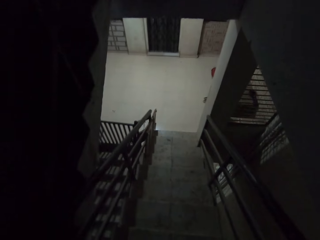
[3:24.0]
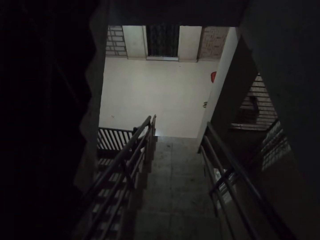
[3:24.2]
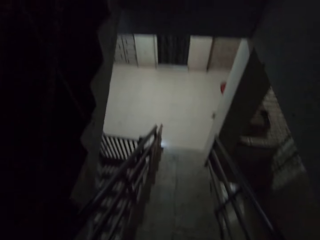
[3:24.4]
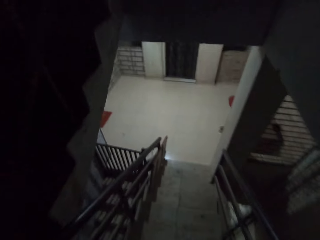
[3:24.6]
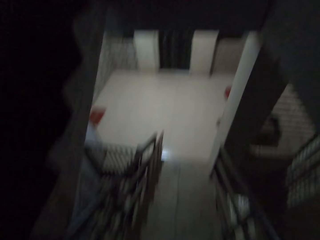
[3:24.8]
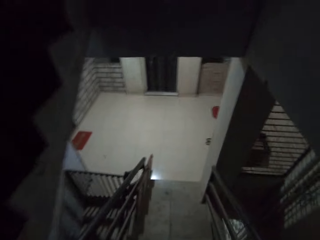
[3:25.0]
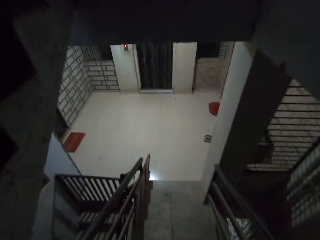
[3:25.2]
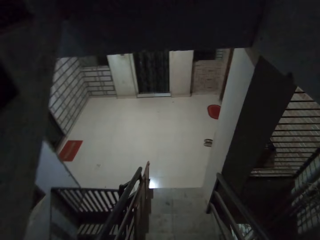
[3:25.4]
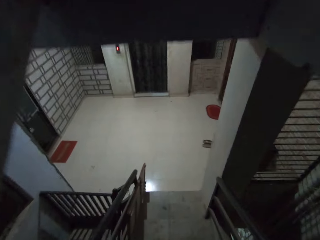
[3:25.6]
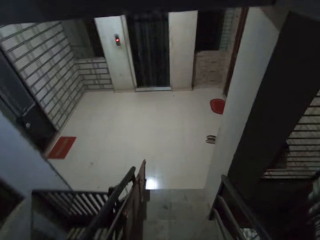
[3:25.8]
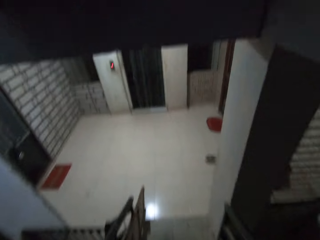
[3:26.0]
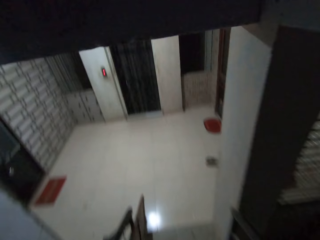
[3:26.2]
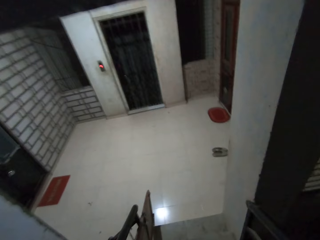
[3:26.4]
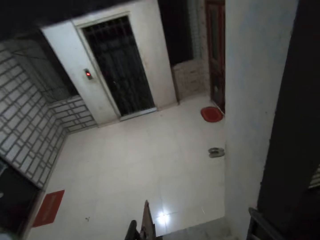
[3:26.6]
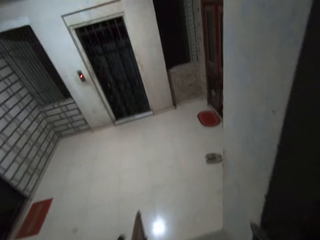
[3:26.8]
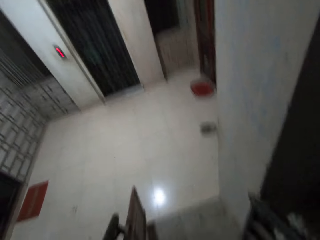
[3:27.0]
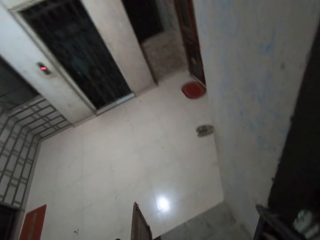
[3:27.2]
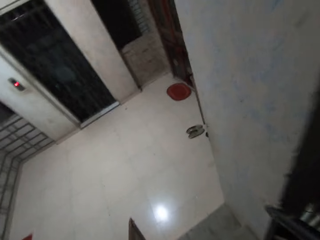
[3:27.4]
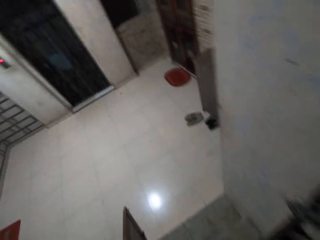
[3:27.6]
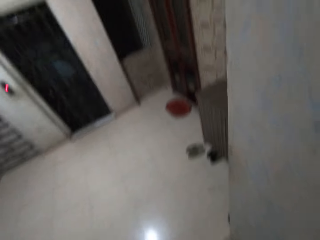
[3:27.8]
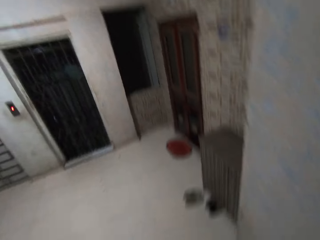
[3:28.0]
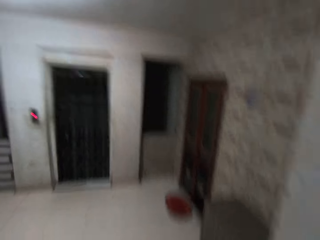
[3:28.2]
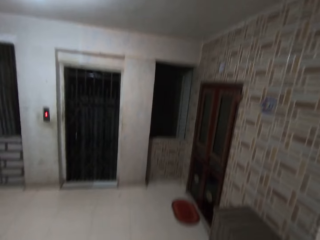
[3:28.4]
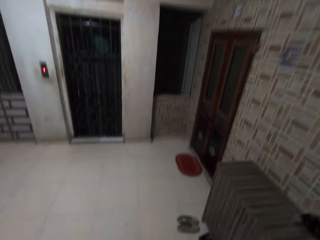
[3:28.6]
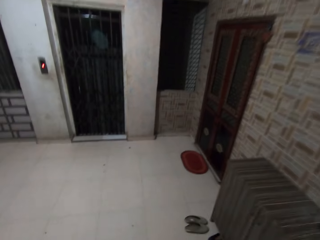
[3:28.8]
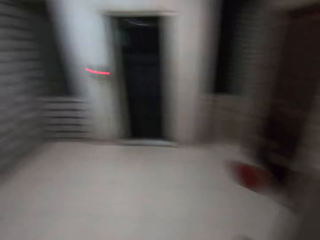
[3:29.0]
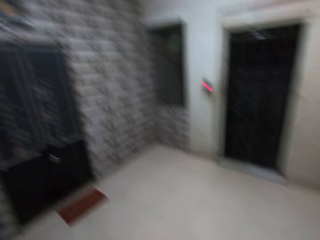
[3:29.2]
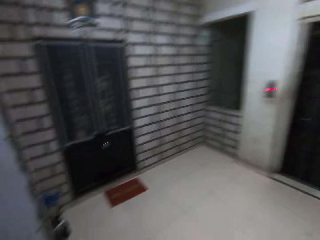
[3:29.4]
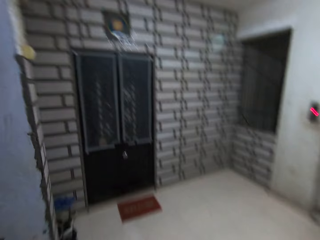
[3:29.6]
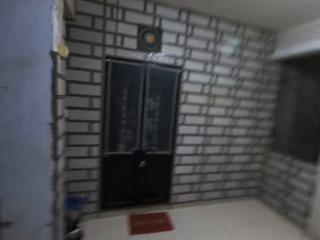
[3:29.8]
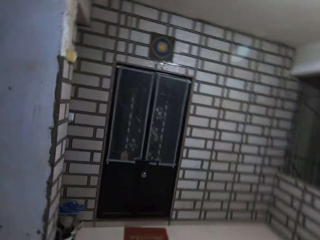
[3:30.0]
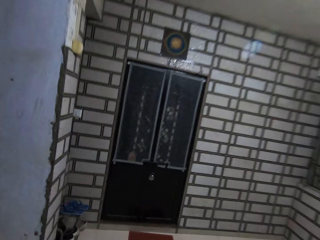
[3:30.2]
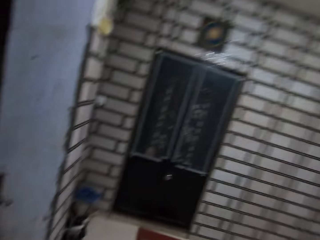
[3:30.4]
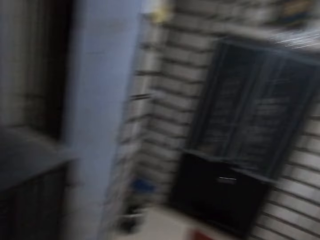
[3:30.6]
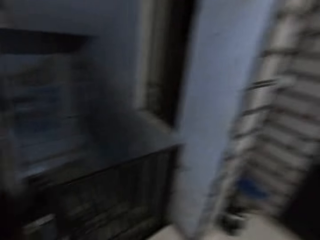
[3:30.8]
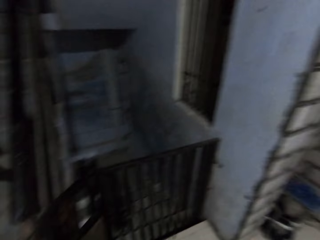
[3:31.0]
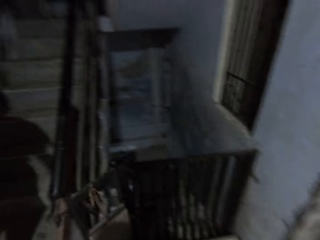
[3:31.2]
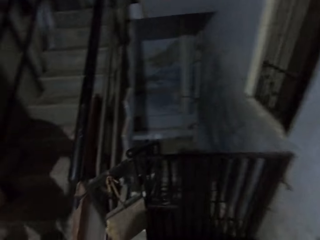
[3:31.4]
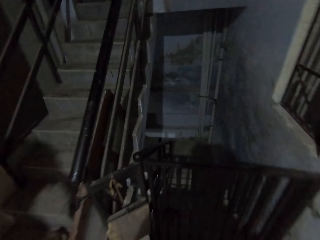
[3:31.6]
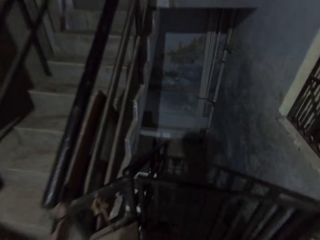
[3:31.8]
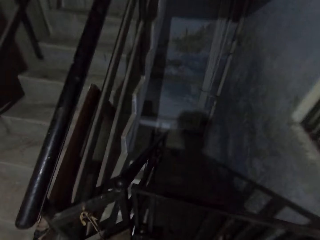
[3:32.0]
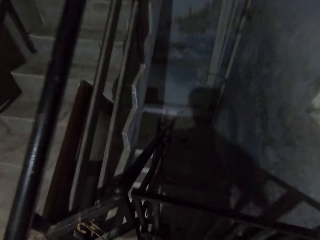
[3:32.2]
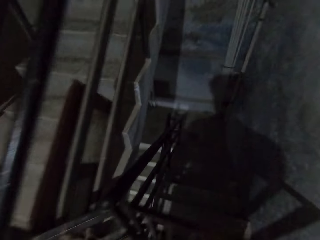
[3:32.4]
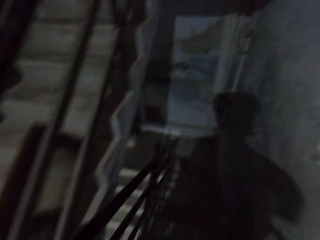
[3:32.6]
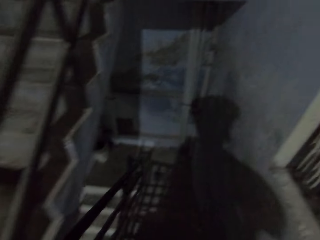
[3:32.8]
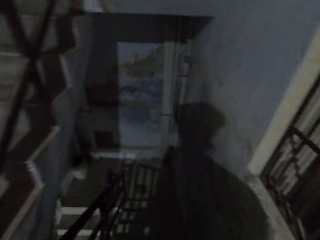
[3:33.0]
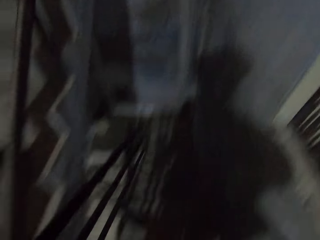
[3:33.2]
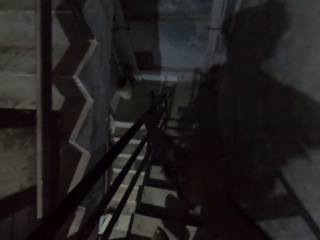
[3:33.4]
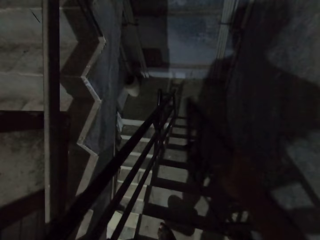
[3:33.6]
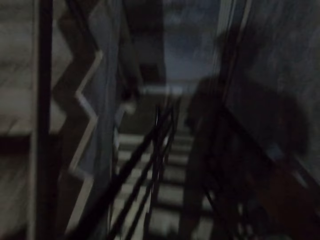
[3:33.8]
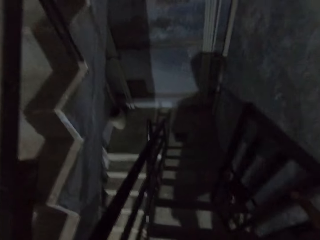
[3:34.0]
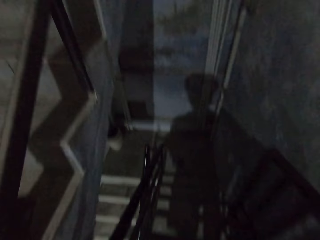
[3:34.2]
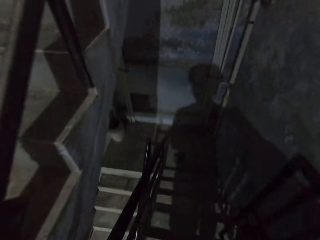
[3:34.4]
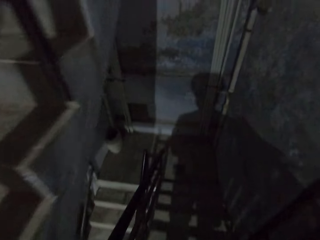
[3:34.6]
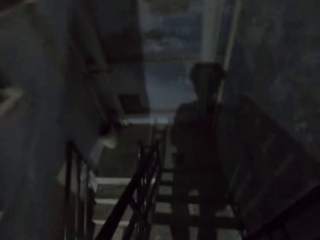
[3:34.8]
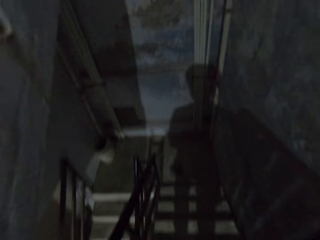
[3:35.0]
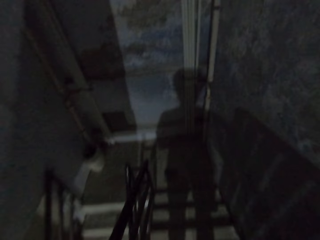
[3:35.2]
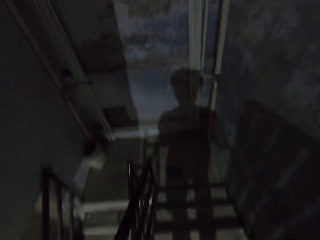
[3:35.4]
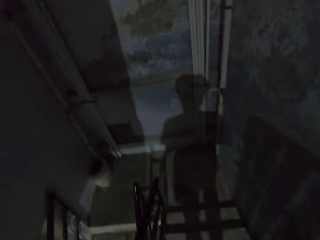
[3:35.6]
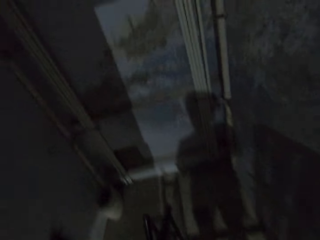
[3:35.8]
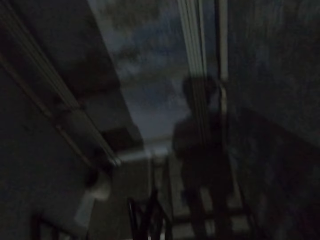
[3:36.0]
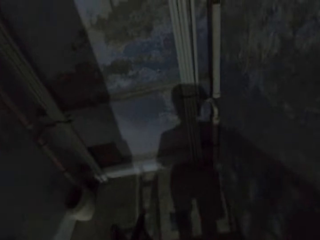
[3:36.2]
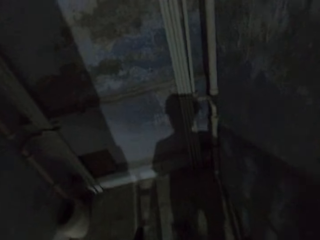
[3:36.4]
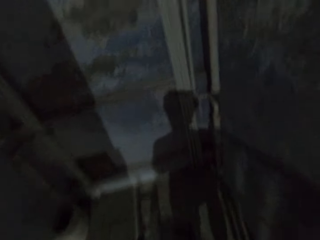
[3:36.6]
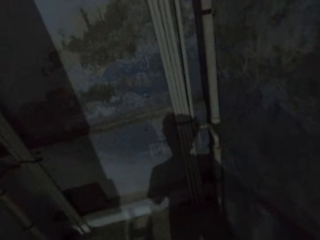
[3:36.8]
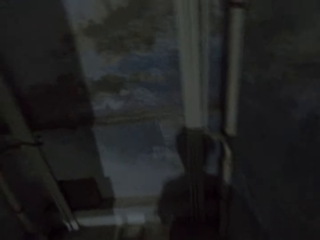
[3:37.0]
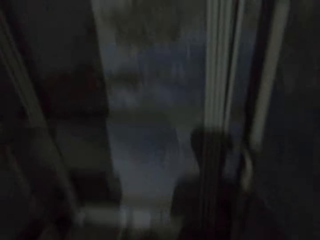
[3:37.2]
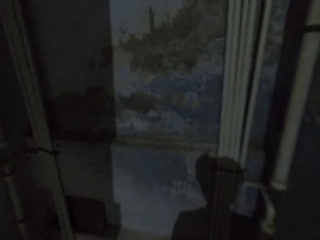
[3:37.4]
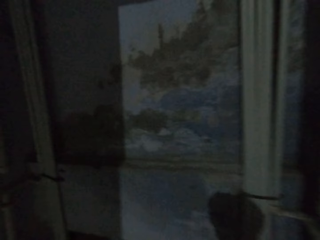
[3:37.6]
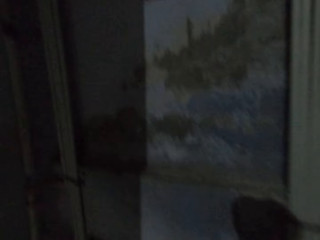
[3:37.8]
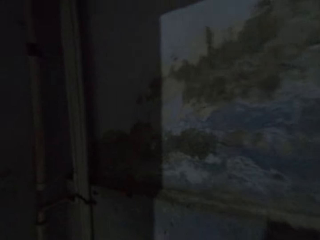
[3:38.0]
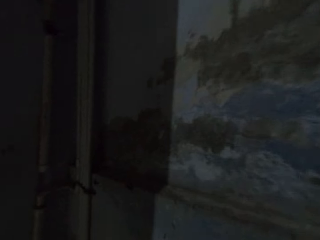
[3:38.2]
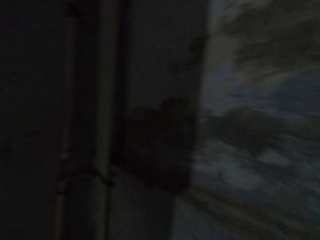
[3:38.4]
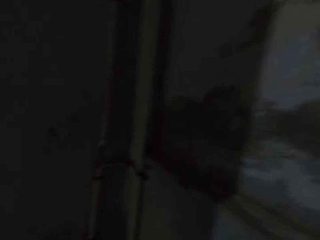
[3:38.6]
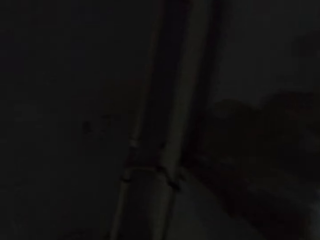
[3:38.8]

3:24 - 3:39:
The camera wearer opens a gate on the staircase with his right hand. He walks down the stairs.

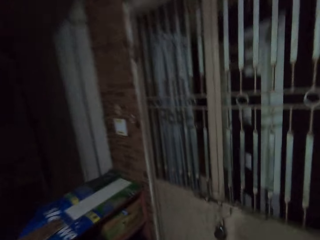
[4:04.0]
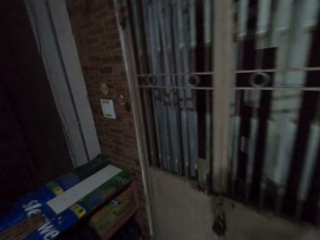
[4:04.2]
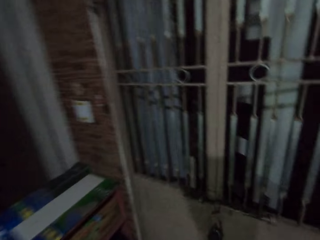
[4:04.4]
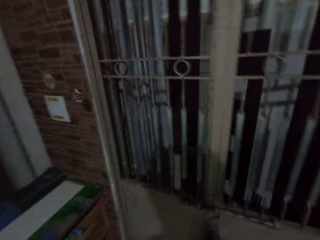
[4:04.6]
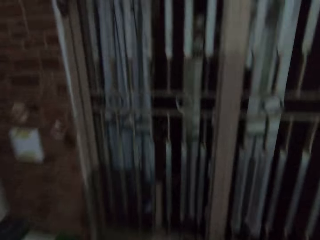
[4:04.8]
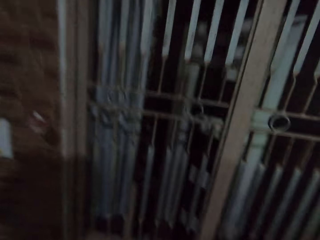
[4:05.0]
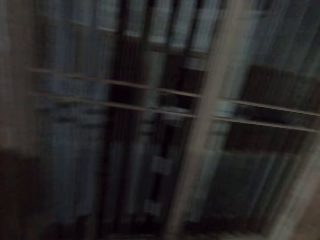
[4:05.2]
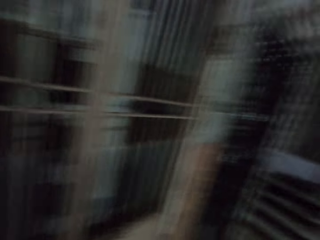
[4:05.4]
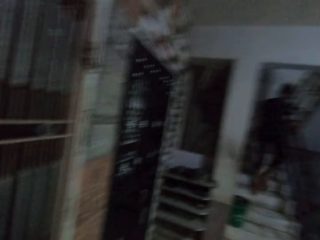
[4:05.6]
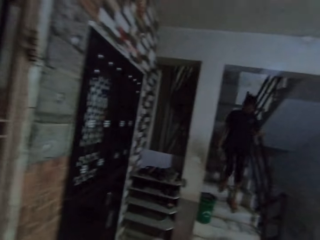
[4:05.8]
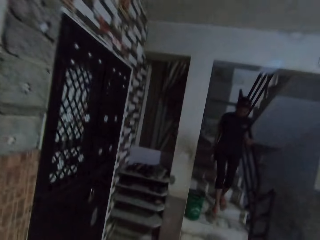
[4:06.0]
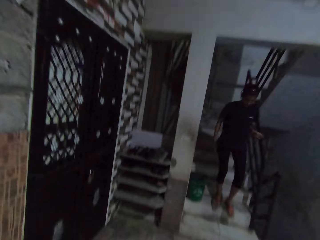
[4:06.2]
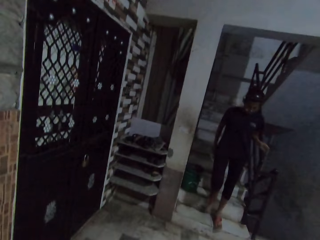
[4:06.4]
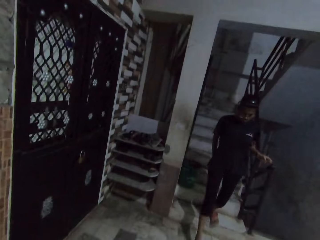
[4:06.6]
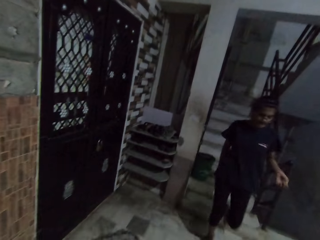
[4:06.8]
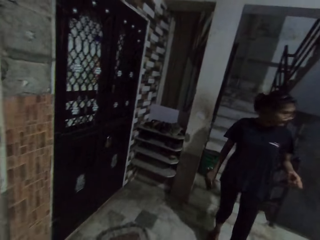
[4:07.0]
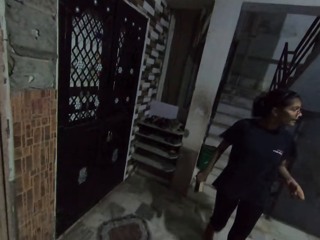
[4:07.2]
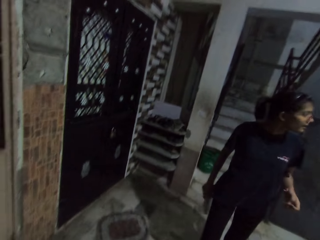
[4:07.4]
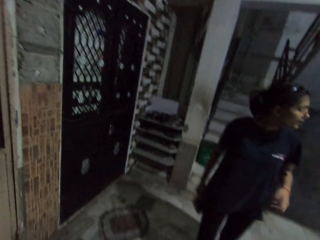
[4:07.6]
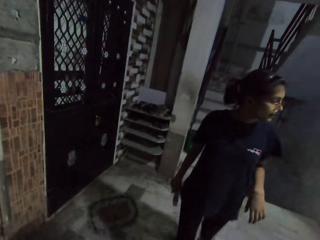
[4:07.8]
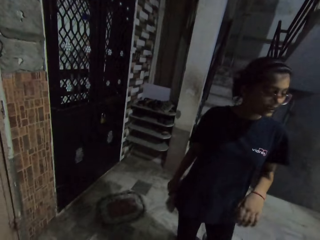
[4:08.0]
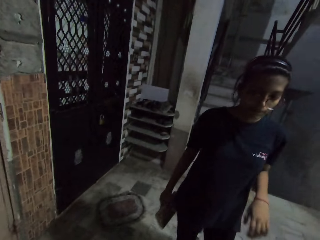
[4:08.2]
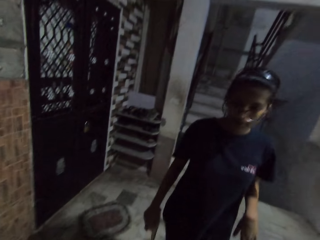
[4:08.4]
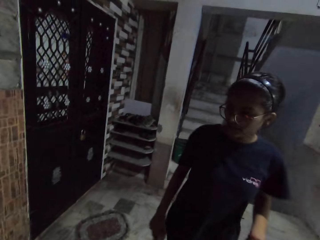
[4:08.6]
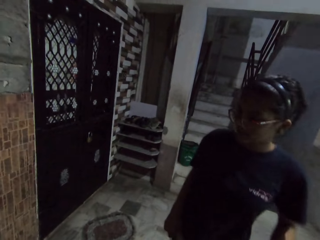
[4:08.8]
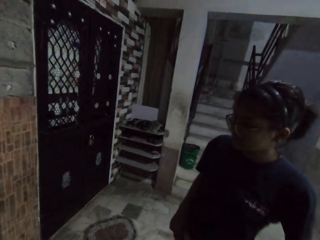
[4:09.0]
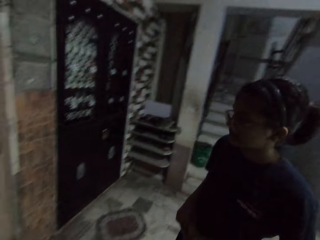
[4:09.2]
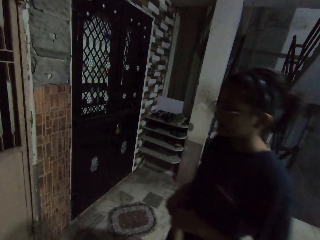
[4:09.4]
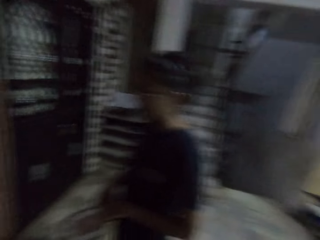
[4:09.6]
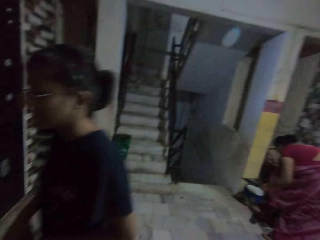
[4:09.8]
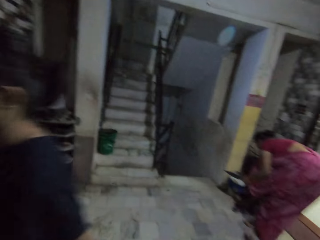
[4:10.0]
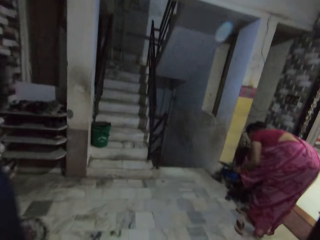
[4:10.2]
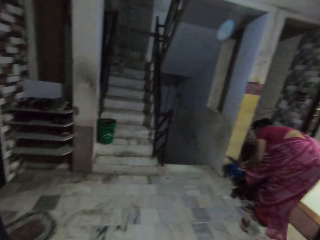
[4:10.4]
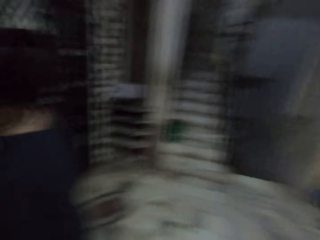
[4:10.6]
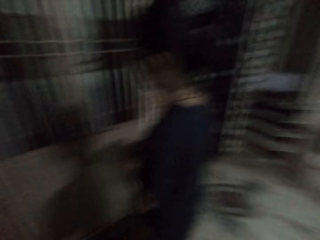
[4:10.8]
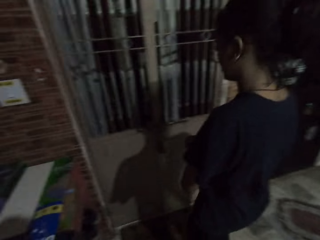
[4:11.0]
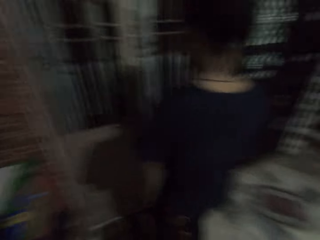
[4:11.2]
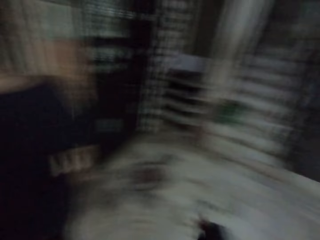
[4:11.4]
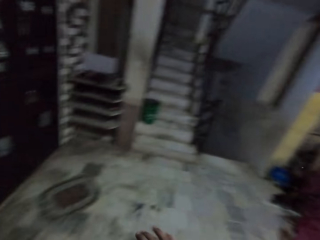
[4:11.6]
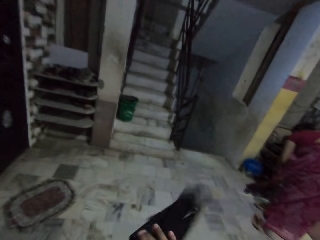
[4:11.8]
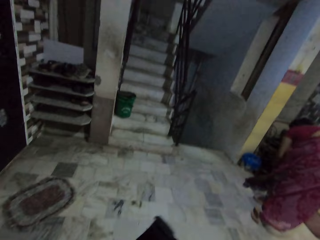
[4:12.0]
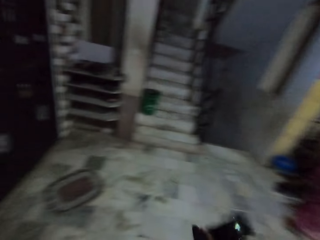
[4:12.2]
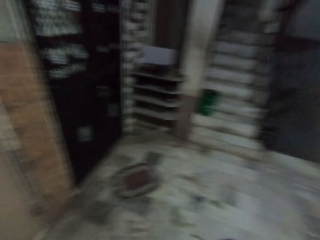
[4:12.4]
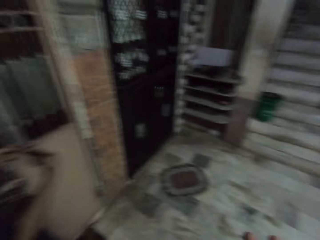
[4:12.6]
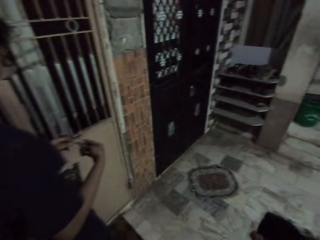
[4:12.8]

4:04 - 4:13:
The girl runs down the stairs. The person walks downstairs. The camera wearer converses with the girl. The person looks around and walks around. A woman throws dirt from a dustpan into a bin with her right hand. The person opens the door. The camera wearer shakes something on the hand.
